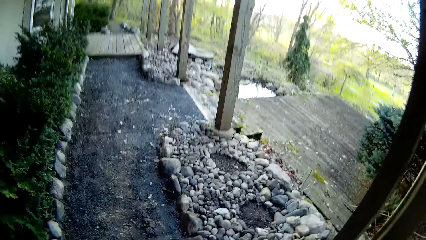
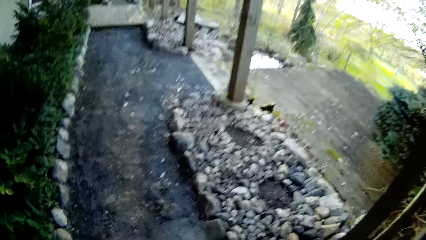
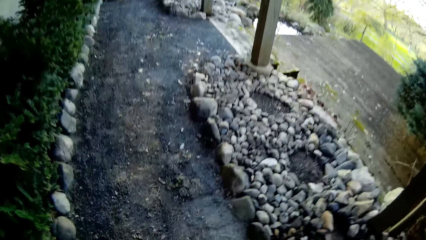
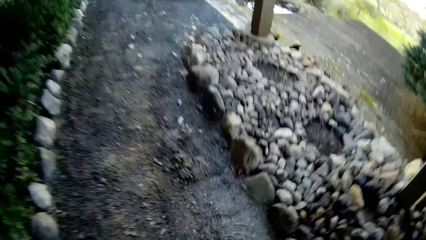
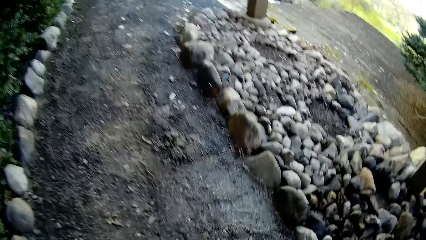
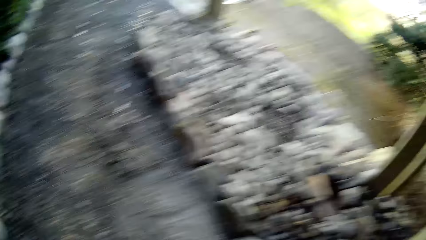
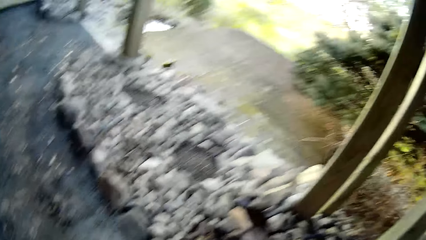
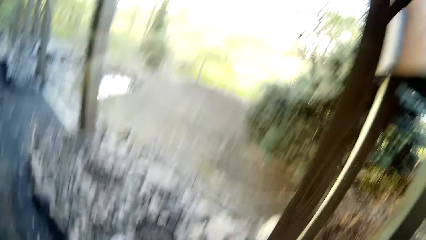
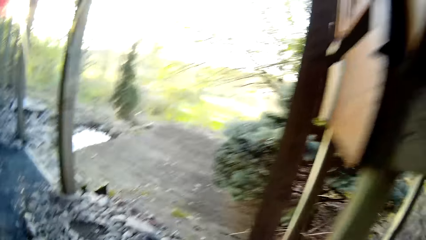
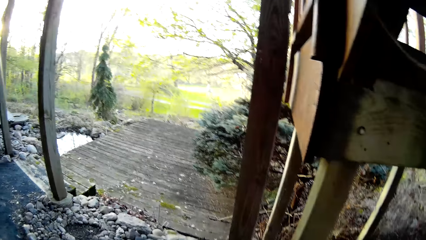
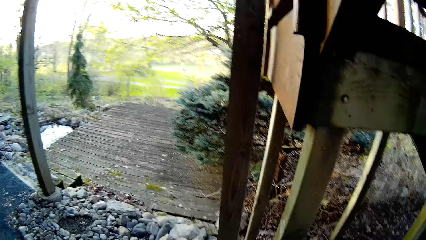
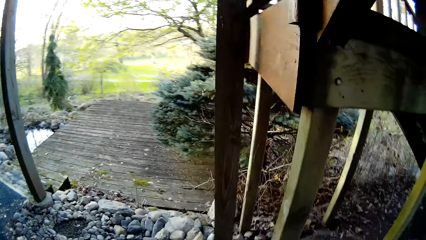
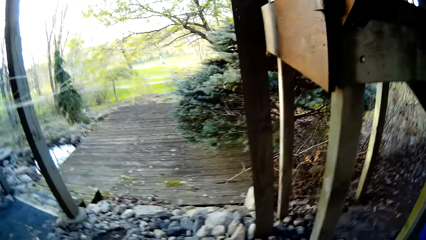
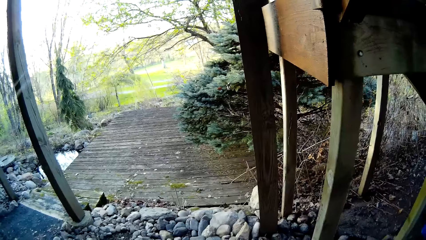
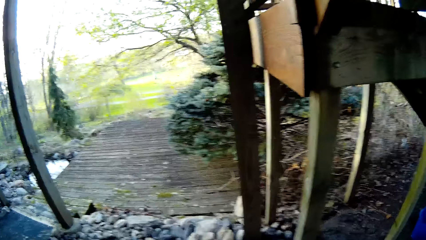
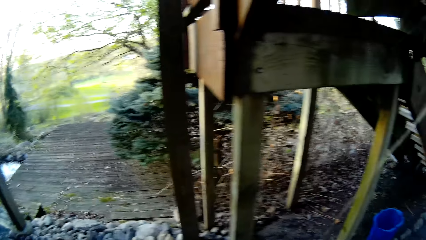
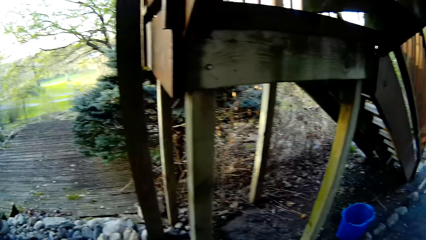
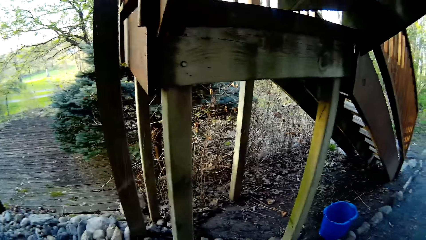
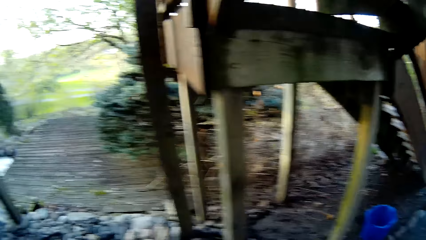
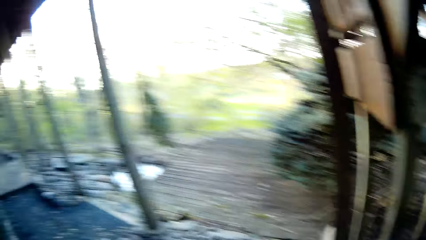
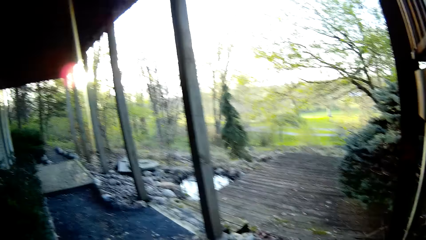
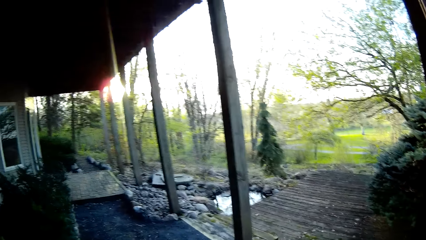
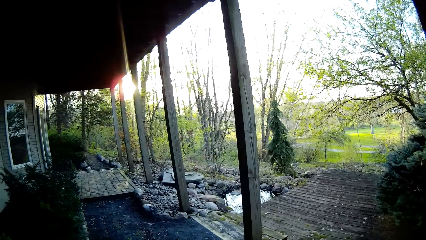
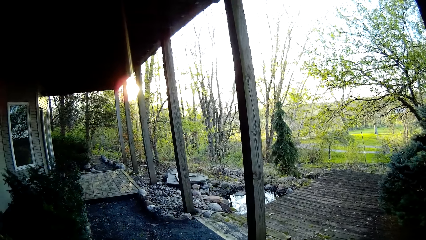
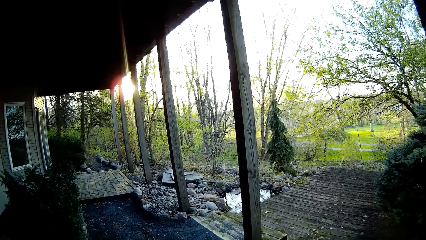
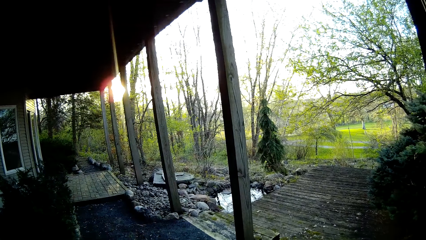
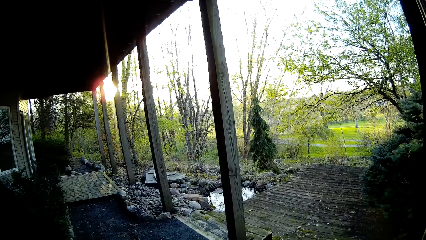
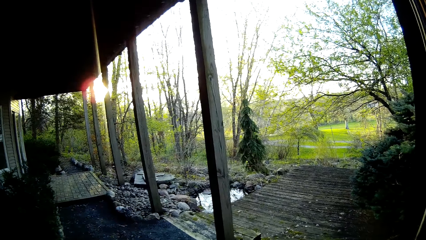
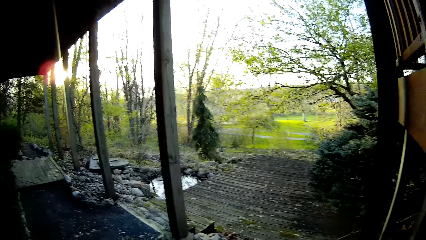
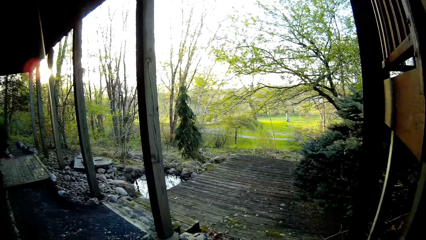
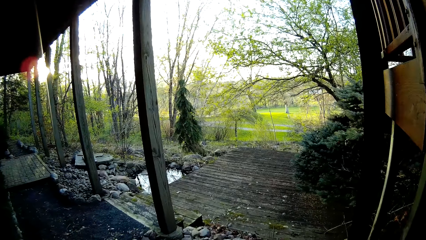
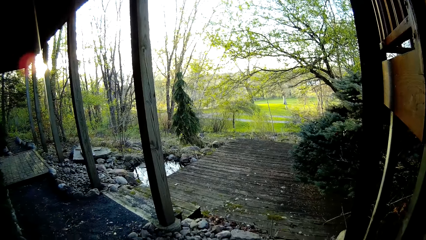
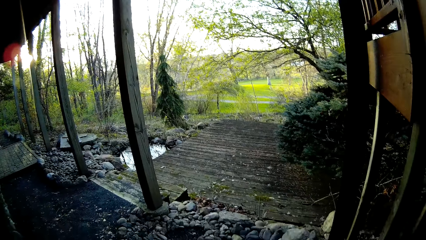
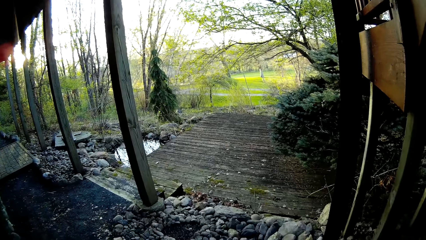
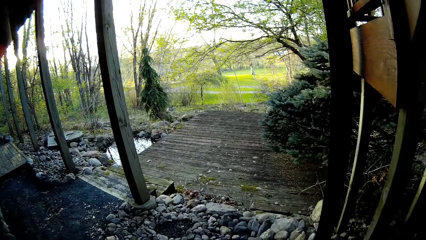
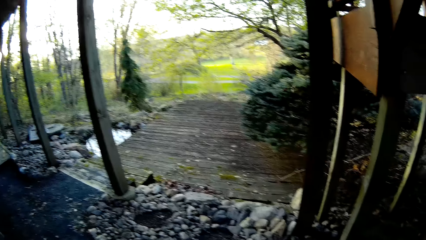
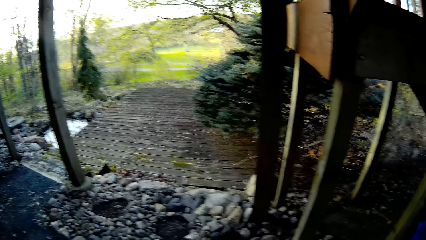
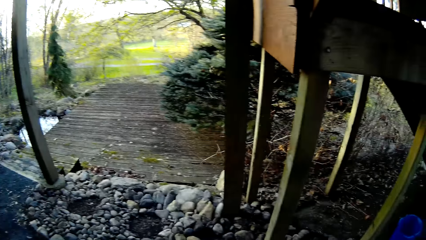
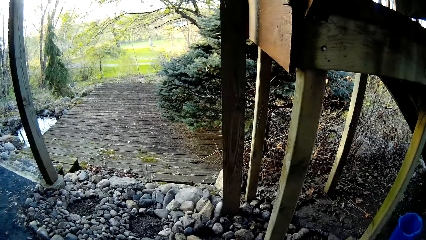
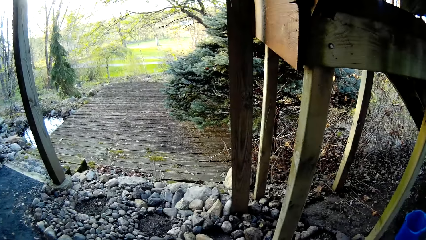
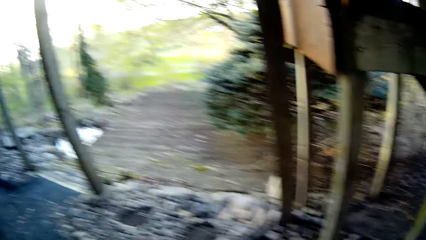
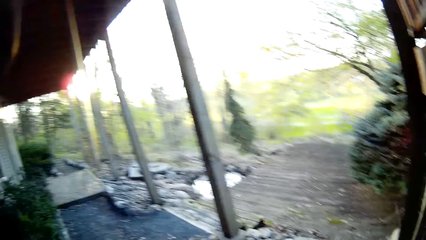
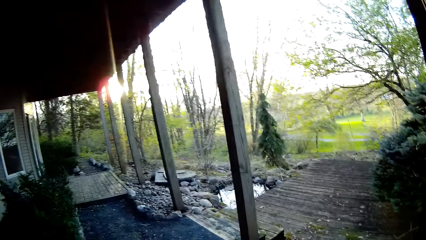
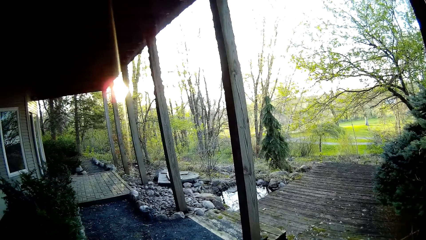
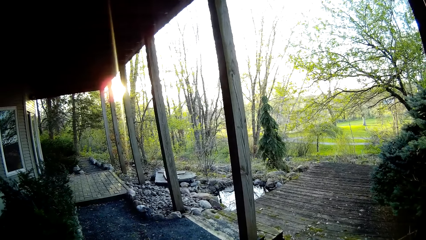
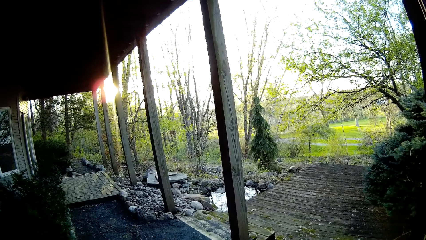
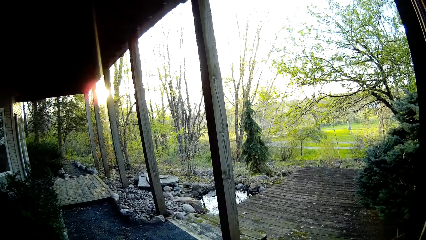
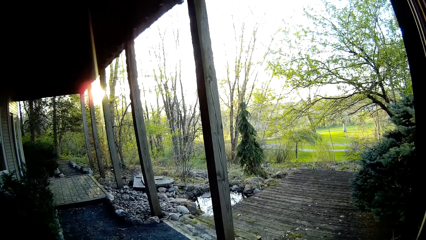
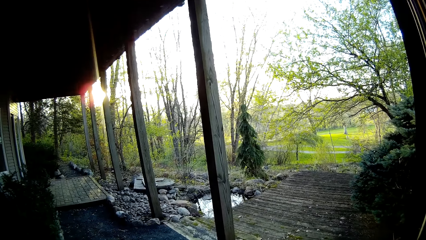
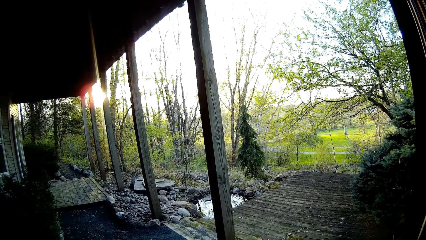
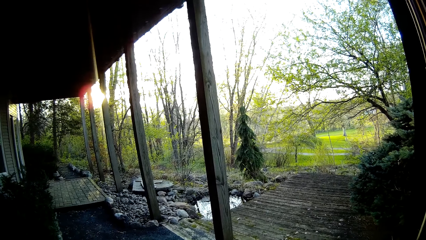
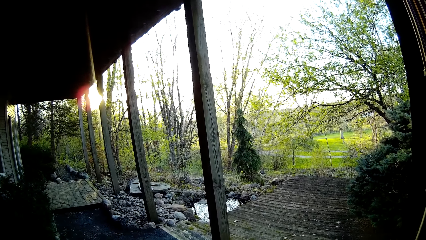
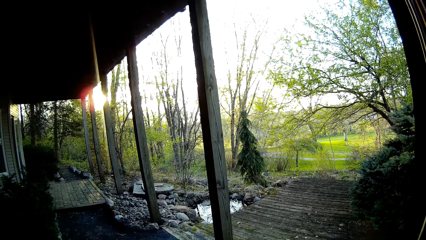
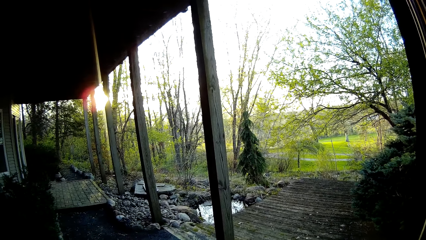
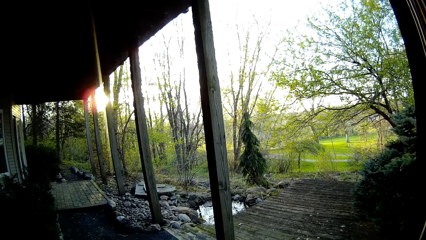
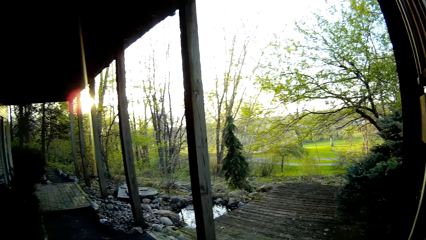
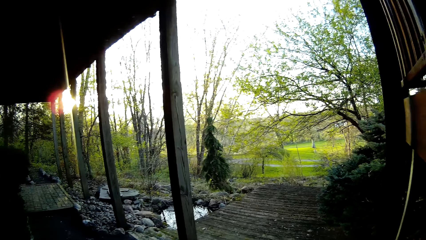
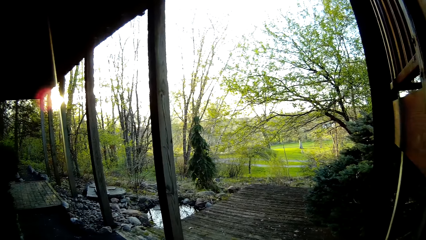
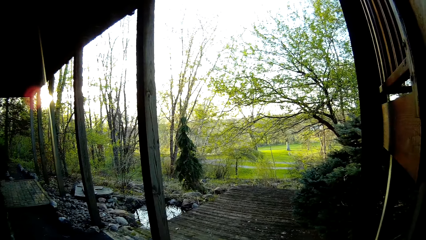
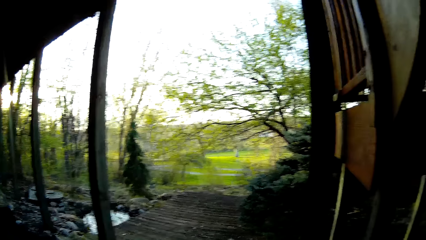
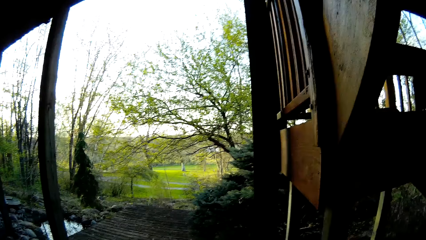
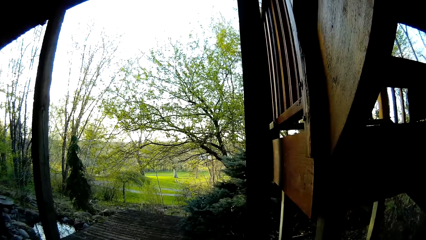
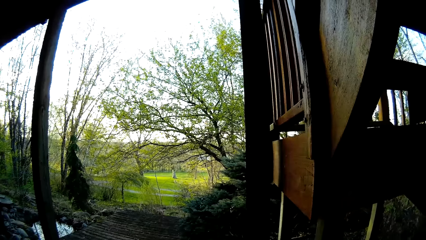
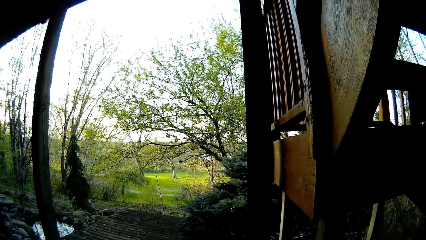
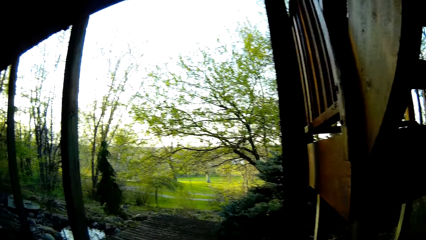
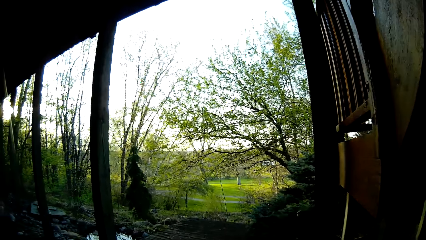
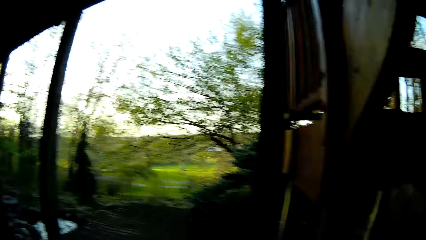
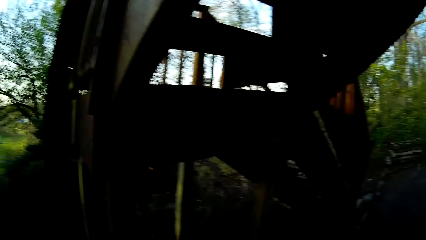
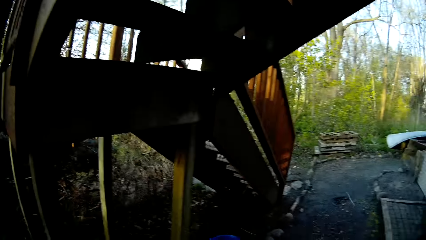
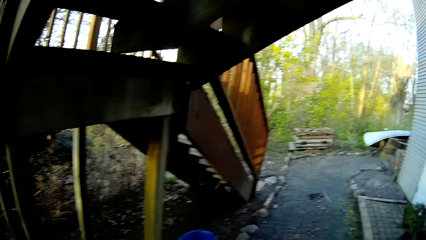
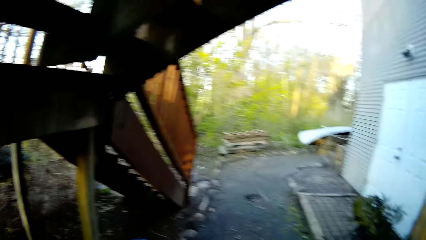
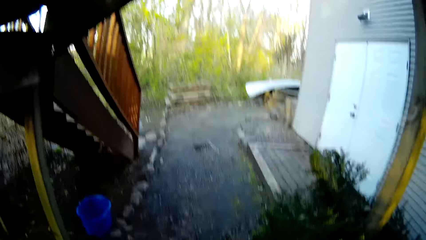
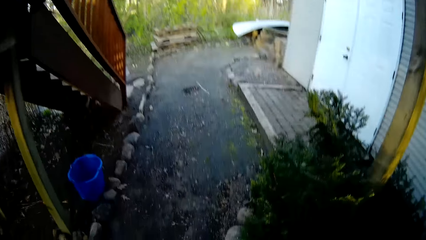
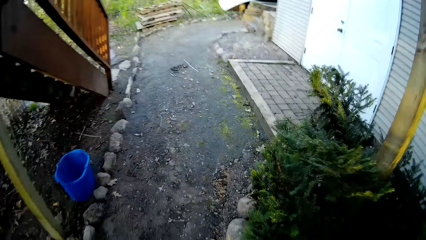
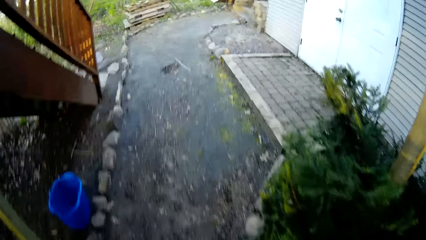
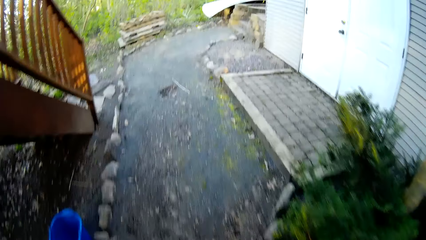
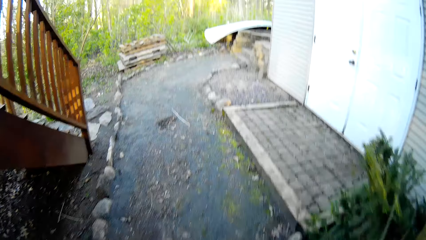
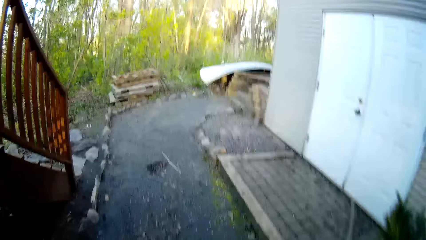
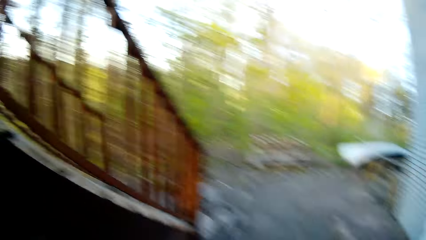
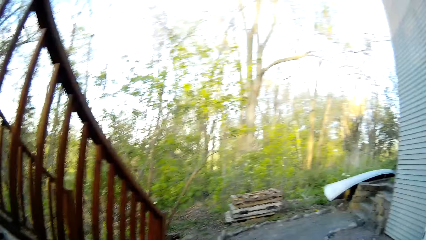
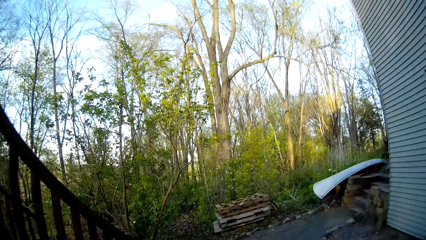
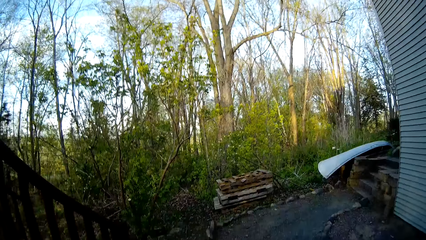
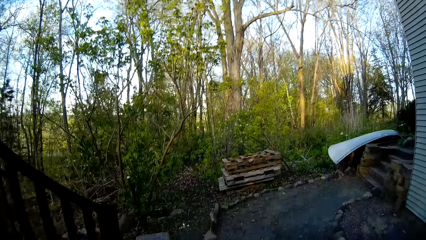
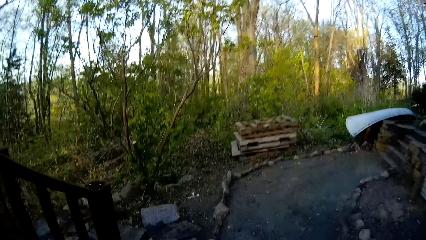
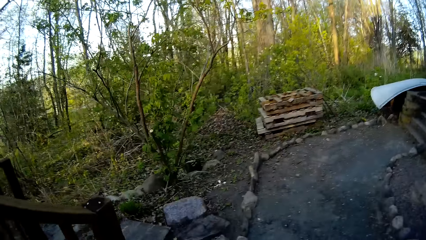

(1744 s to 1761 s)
The camera wearer bends towards the ground. They pick something. They stand up. They stare at the bridge. They walk towards the stairs.
